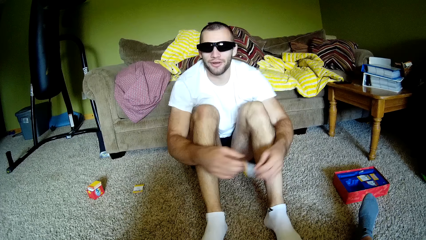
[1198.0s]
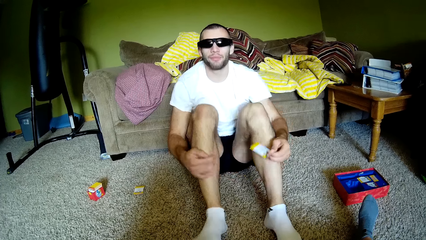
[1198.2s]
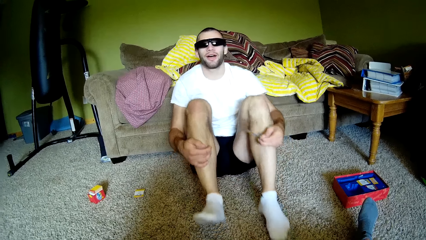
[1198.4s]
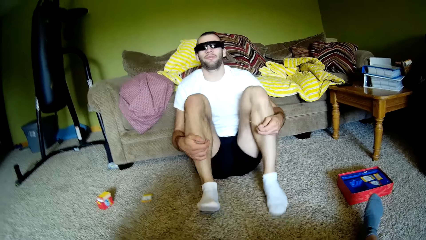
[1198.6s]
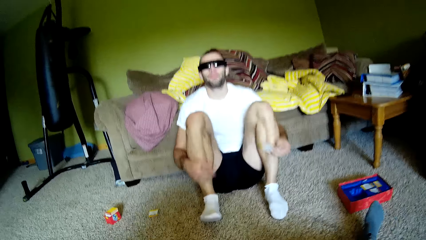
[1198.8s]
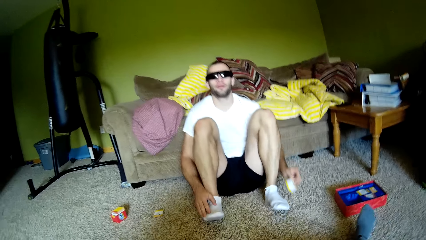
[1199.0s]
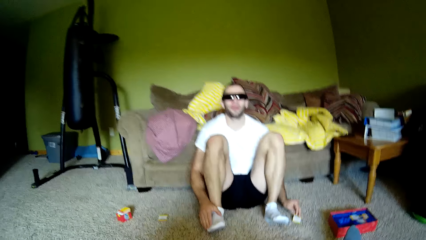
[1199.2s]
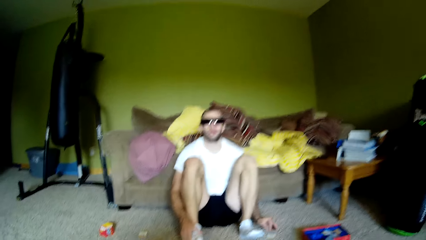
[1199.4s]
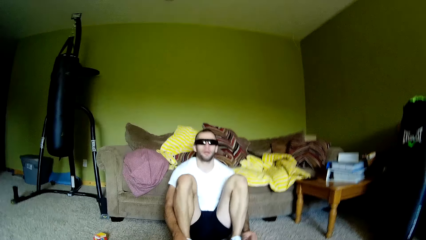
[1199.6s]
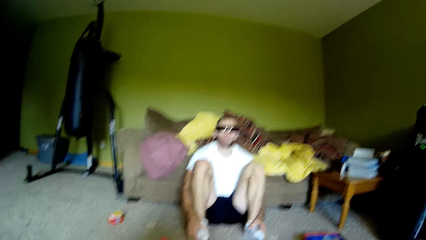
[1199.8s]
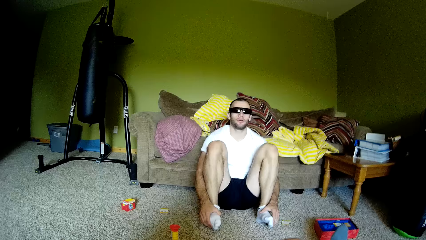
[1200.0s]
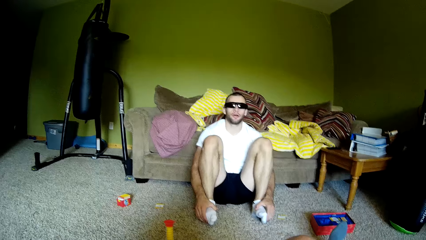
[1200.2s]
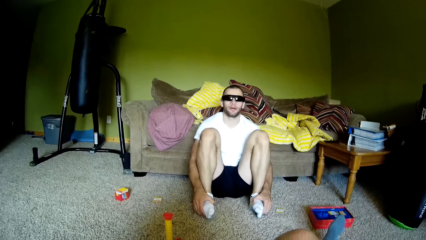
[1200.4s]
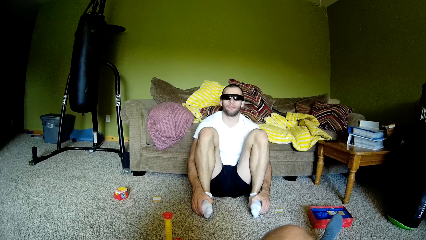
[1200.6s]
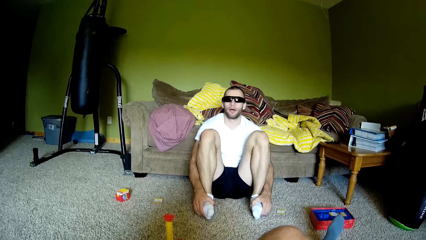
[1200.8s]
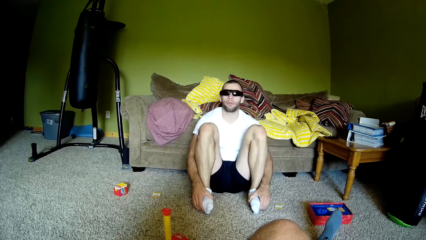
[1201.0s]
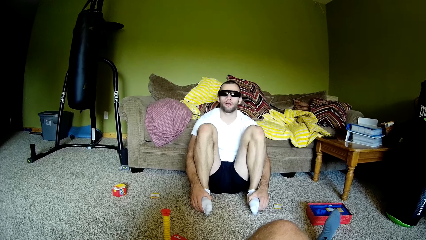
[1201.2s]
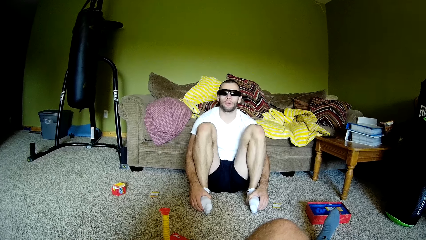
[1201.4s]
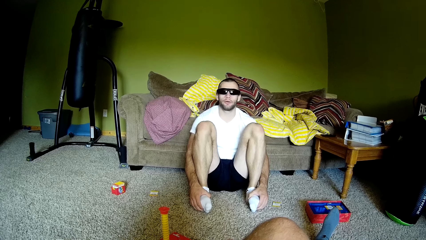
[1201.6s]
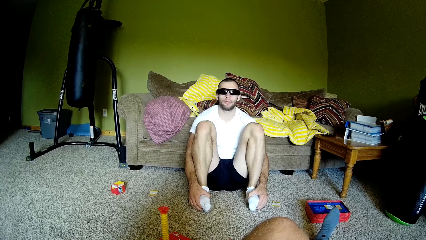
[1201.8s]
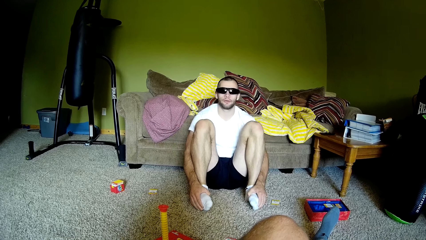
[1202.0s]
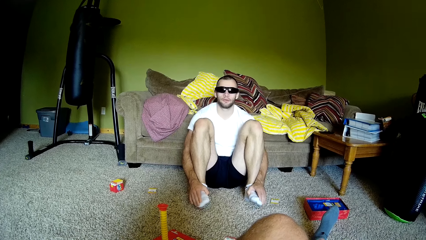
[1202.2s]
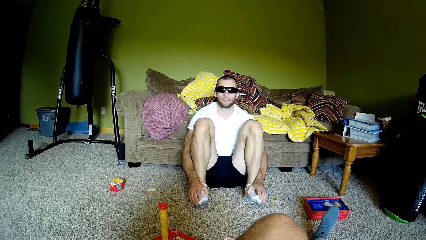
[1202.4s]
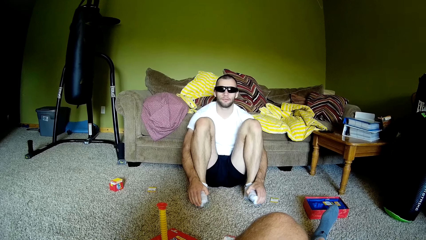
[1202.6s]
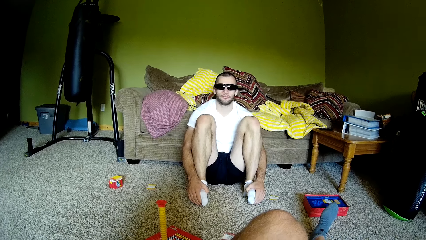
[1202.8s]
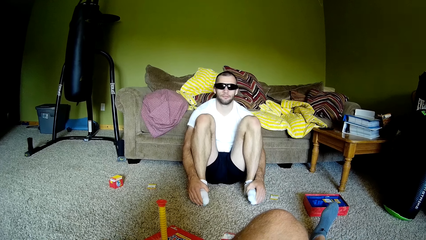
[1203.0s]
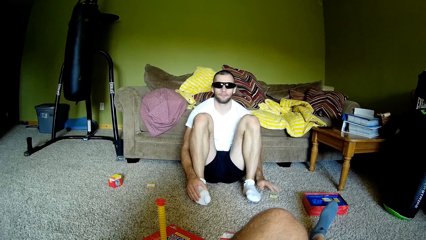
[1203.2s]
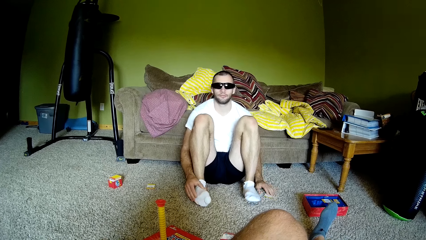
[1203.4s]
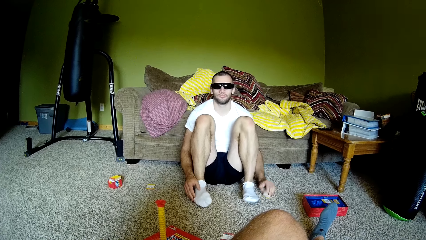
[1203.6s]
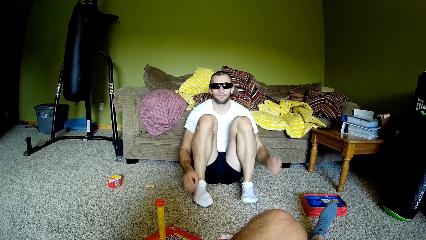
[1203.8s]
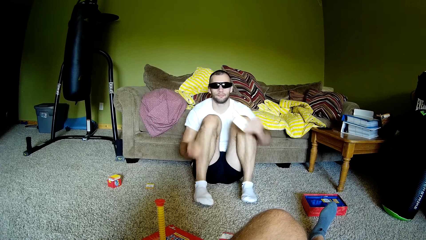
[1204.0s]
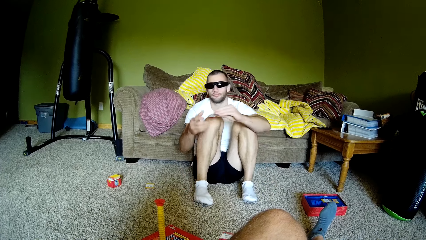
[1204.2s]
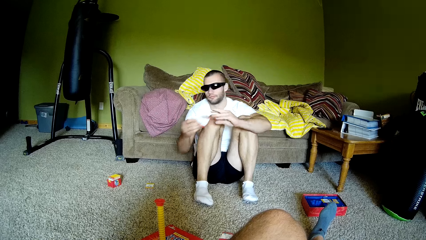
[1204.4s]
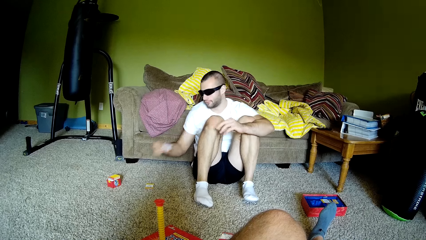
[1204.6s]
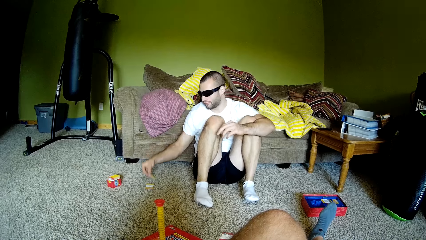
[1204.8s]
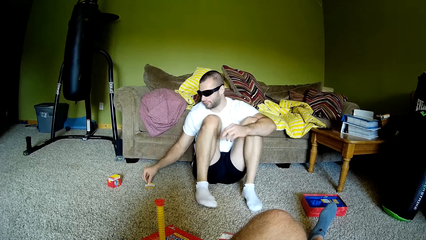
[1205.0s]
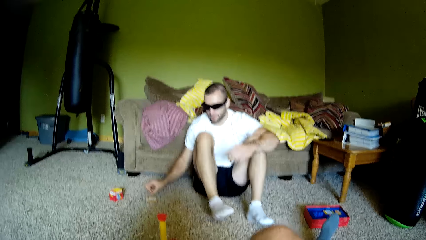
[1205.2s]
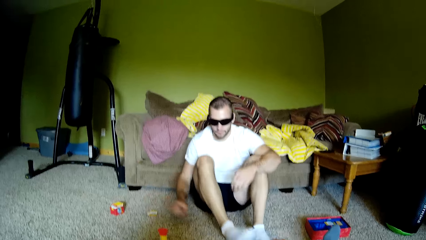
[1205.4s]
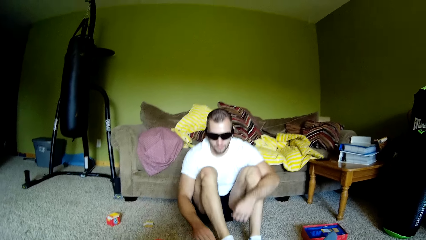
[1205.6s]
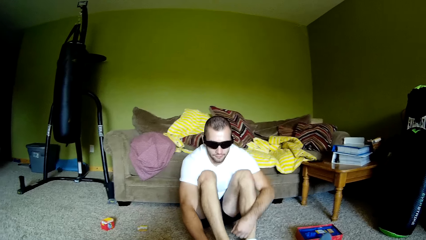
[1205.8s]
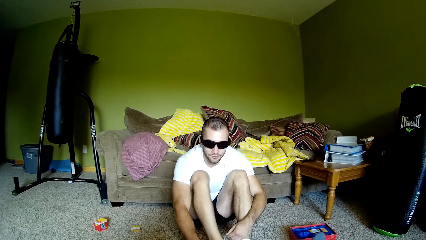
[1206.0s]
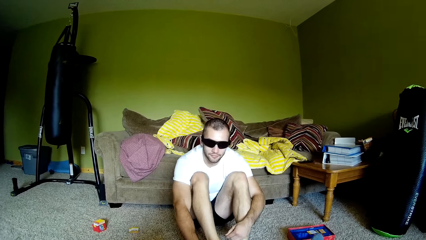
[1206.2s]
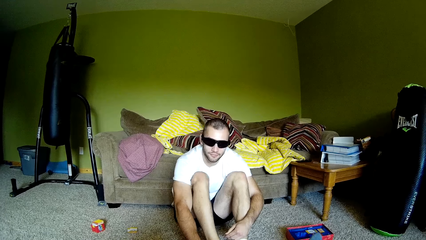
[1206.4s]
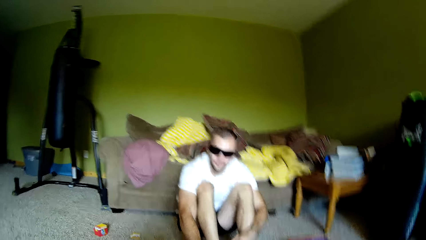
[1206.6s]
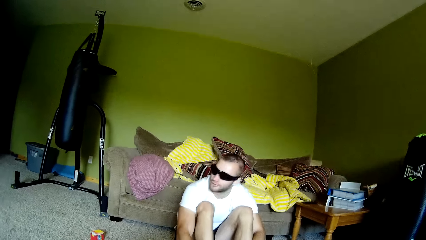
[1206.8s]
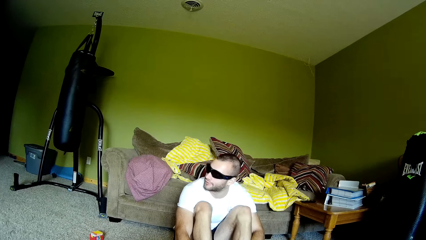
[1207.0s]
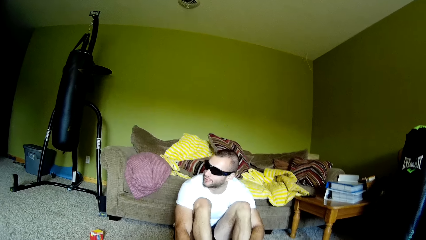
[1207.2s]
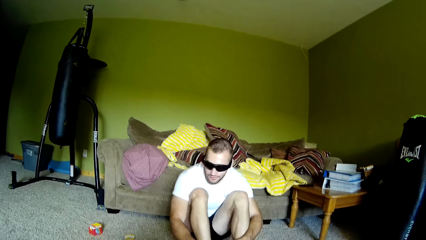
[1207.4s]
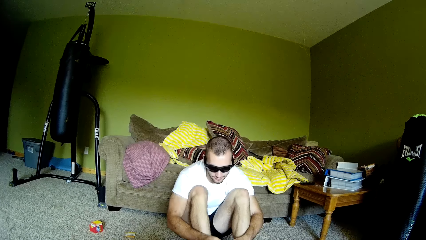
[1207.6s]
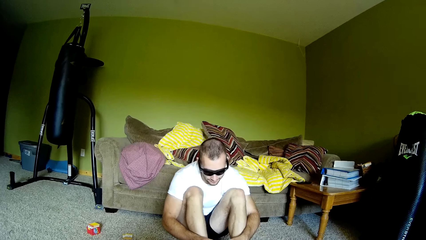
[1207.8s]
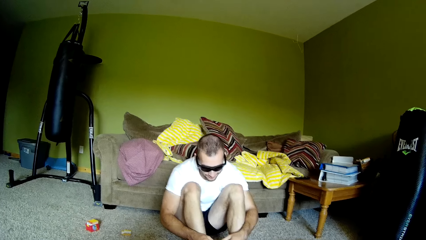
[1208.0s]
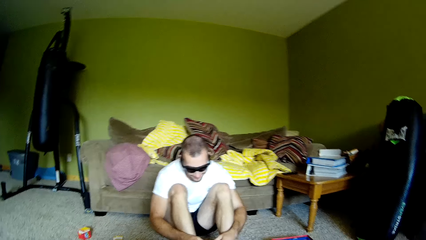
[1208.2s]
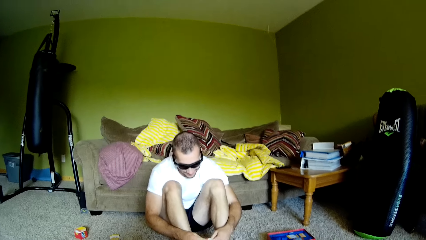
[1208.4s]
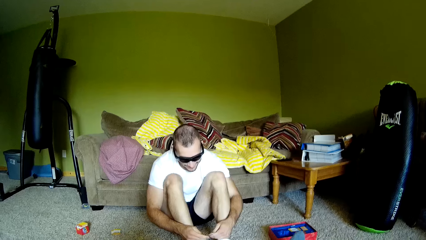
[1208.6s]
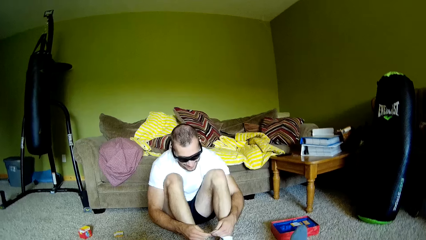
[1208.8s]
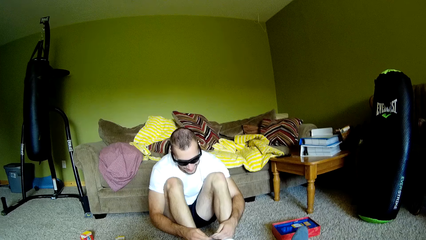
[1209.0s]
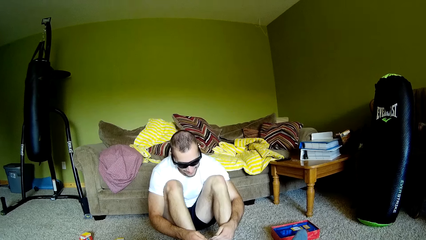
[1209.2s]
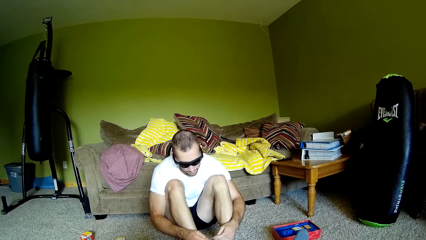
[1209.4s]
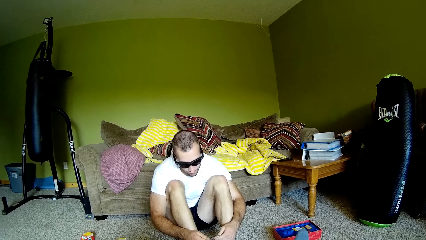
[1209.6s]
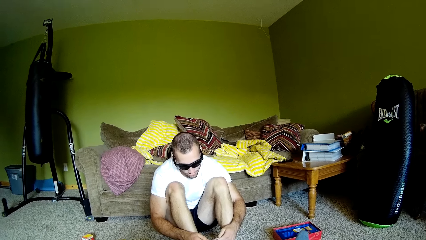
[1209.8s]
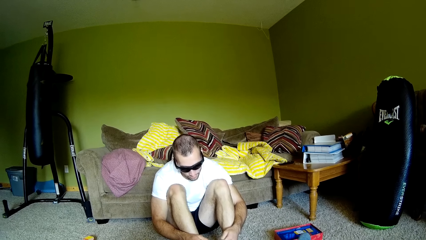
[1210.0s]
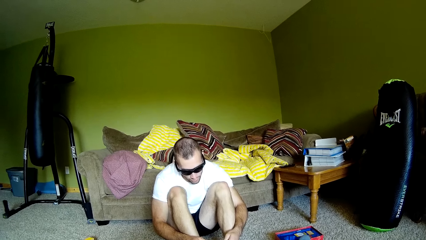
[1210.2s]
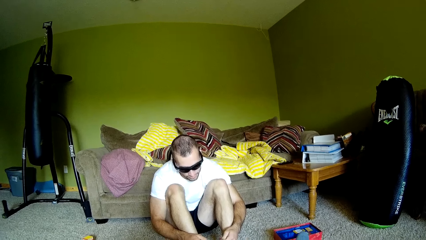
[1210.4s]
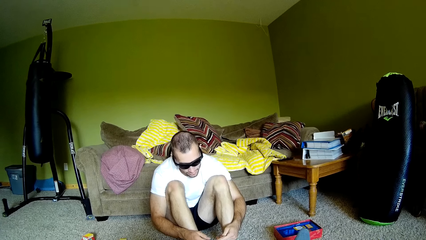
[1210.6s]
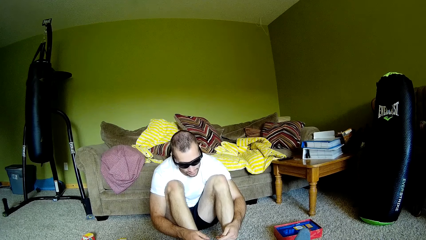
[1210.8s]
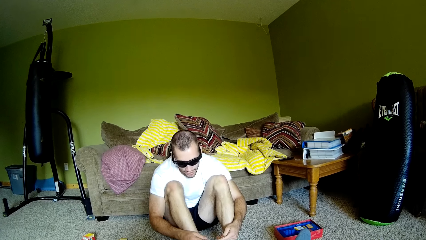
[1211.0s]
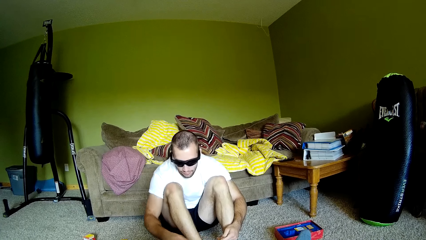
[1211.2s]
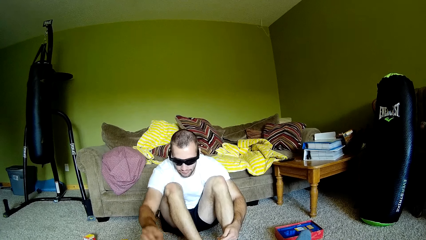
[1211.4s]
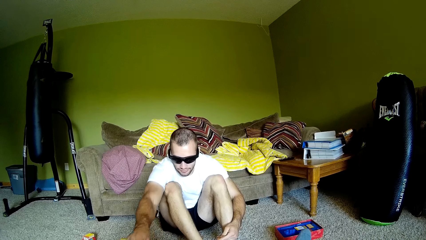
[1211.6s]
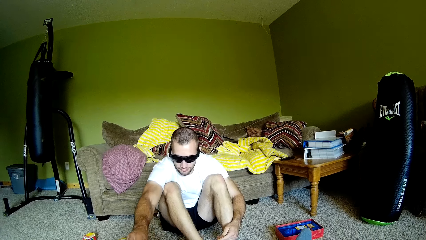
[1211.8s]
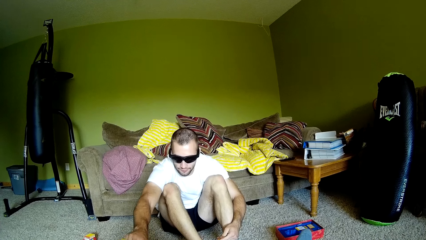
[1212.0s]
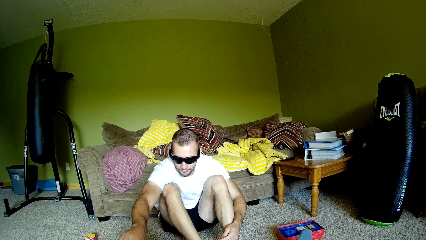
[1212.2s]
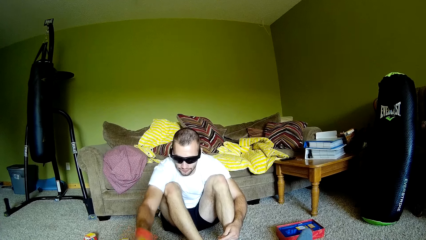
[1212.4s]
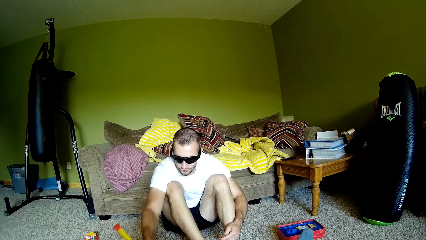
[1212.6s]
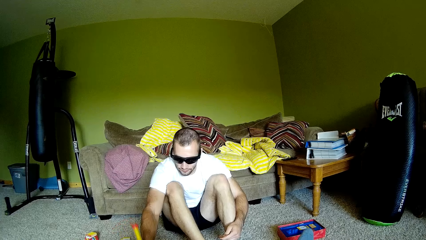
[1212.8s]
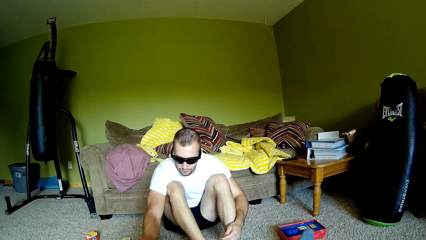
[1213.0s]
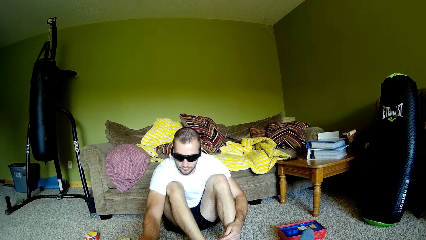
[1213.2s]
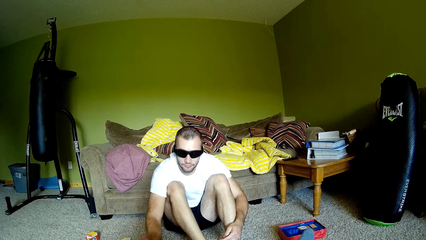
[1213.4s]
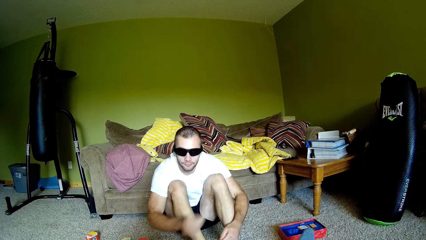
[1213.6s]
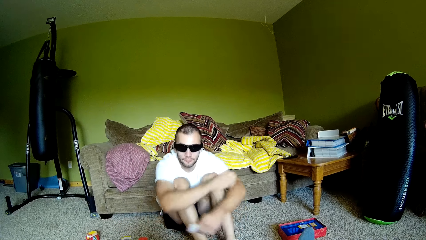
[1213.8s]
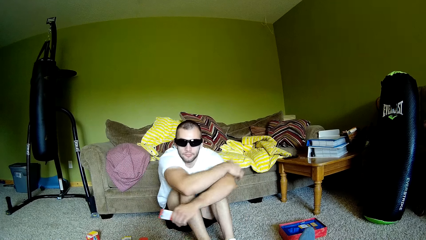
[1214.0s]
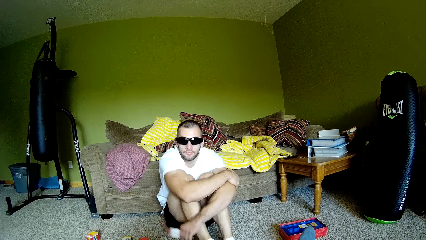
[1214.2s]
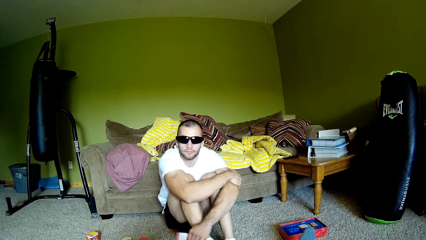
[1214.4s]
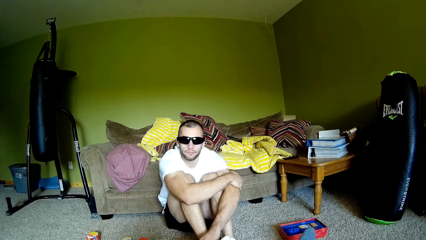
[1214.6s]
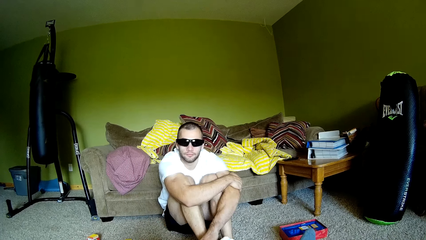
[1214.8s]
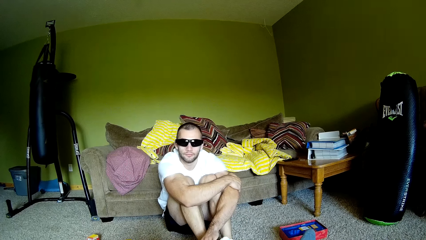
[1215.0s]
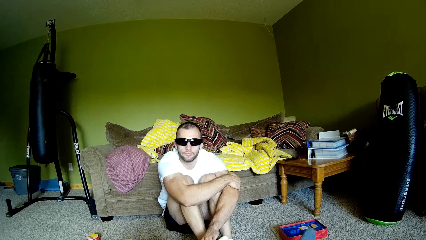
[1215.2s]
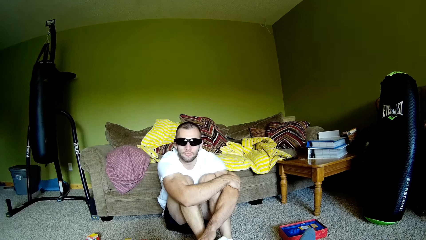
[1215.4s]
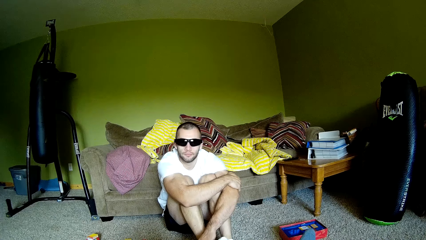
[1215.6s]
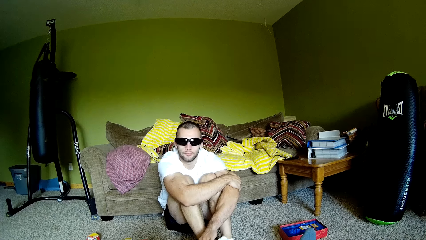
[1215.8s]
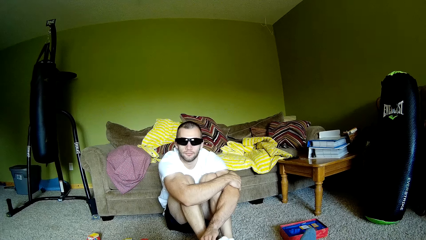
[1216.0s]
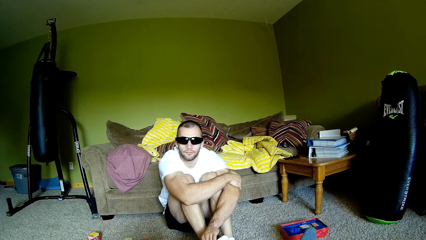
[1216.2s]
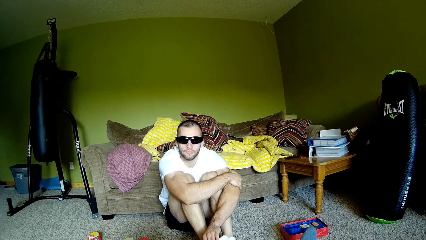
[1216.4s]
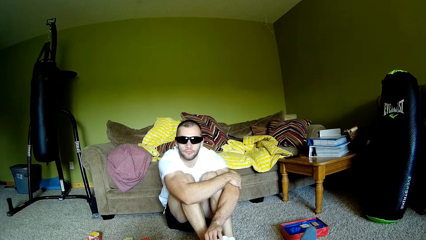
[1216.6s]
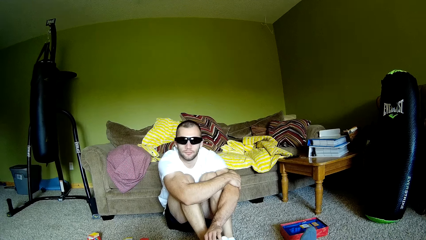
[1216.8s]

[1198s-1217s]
A person interacts with the camera wearer. The person folds the legs with both hands, picks paper or a card from the floor, exchanges the card on the other hand, places the paper on the floor, picks a card, and holds the leg with both hands. The camera wearer interacts with the person. The person moves a plastic and interacts with the camera wearer.
